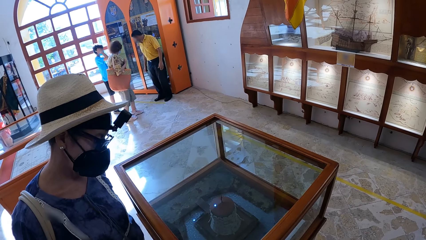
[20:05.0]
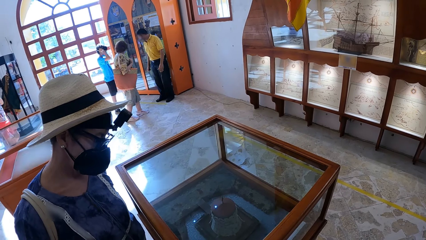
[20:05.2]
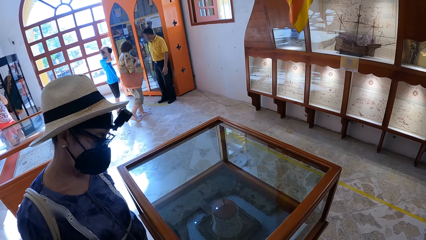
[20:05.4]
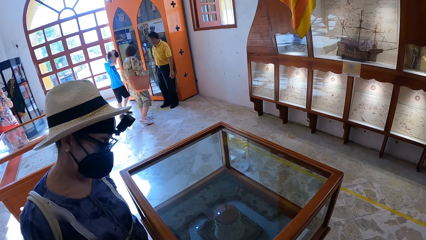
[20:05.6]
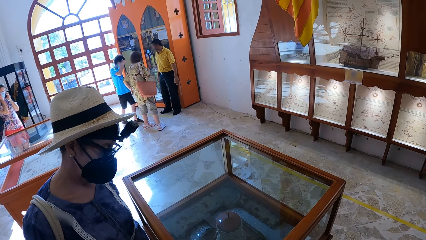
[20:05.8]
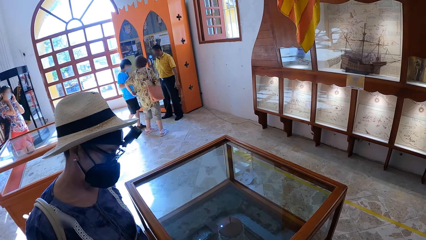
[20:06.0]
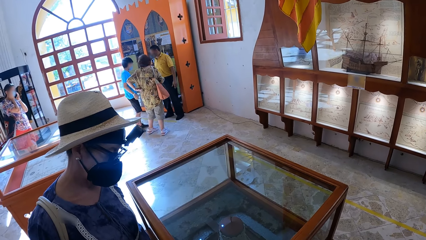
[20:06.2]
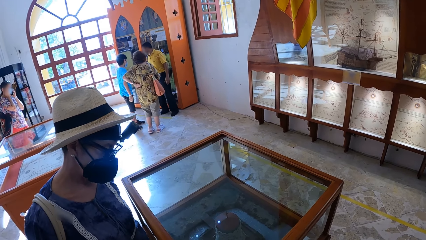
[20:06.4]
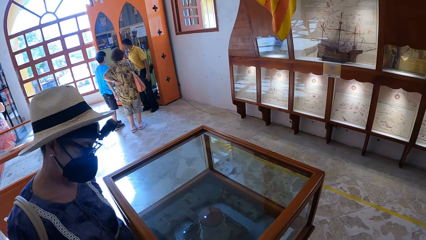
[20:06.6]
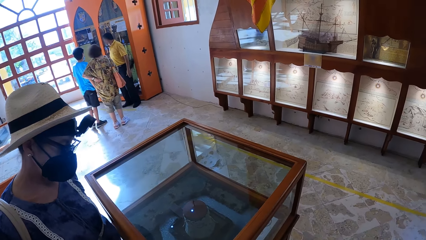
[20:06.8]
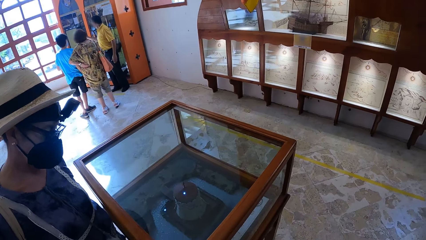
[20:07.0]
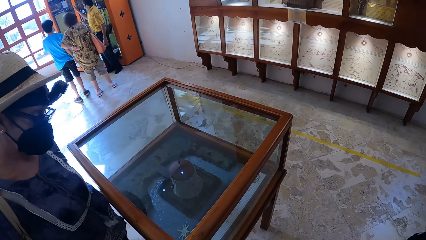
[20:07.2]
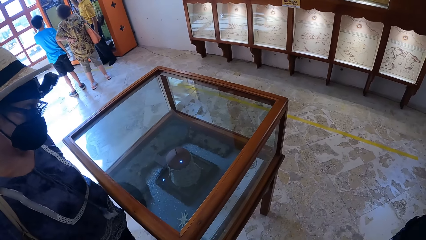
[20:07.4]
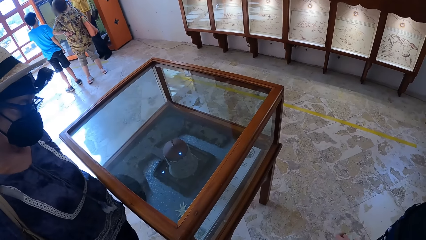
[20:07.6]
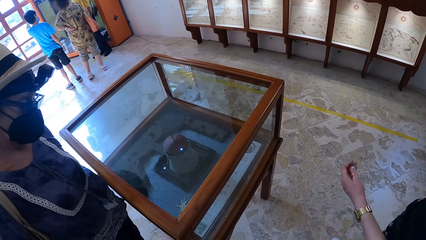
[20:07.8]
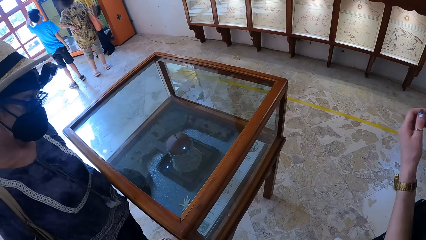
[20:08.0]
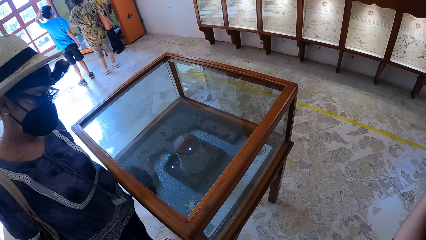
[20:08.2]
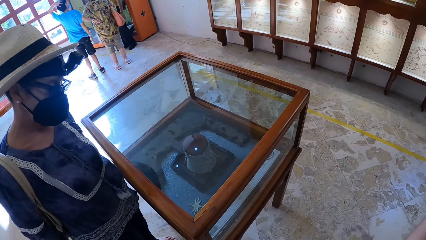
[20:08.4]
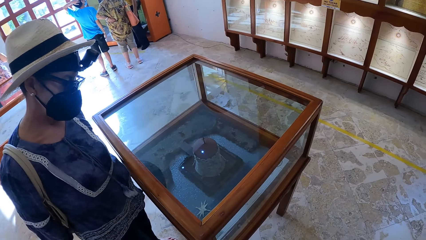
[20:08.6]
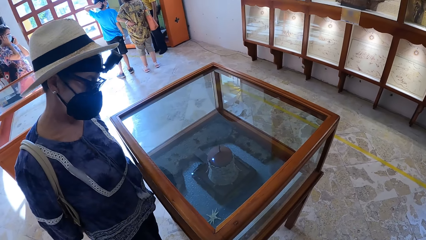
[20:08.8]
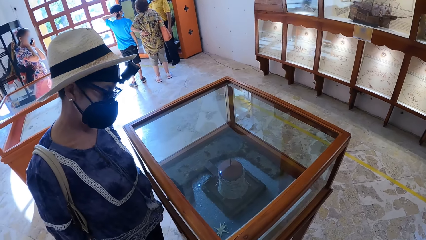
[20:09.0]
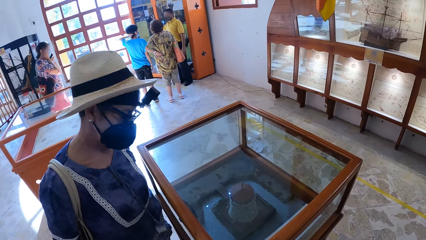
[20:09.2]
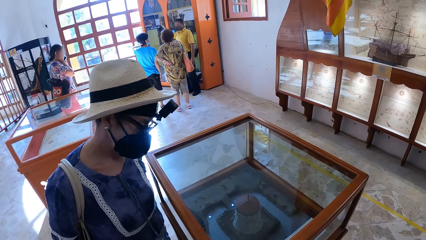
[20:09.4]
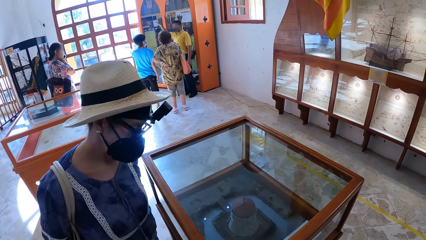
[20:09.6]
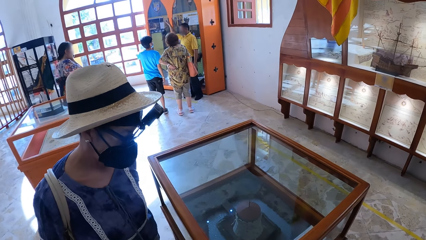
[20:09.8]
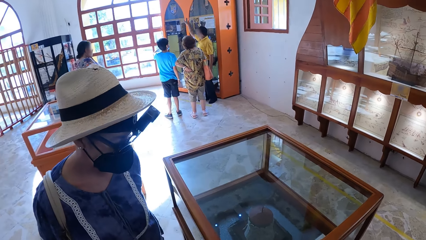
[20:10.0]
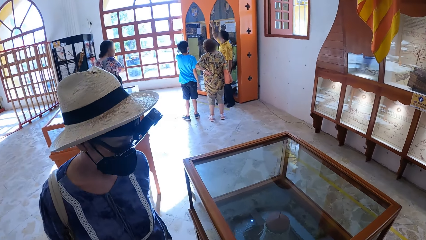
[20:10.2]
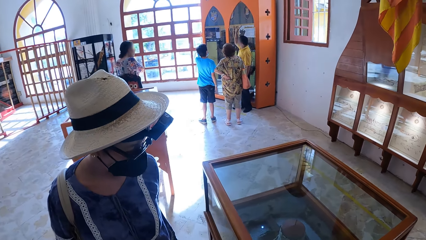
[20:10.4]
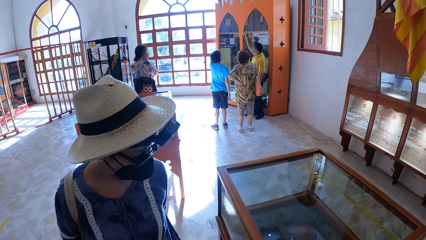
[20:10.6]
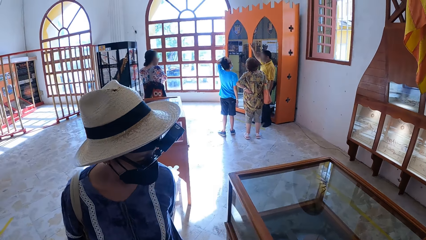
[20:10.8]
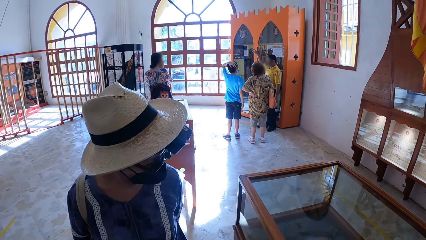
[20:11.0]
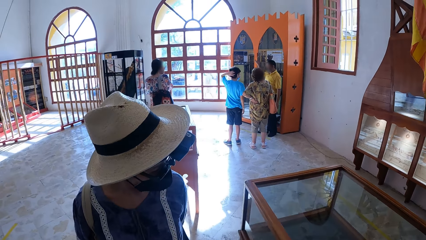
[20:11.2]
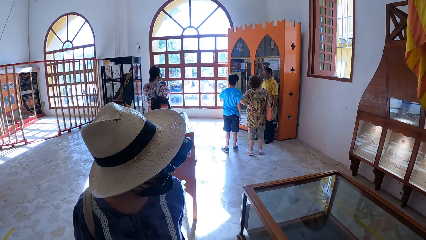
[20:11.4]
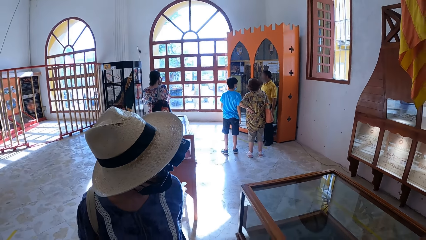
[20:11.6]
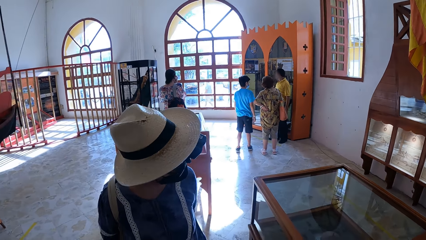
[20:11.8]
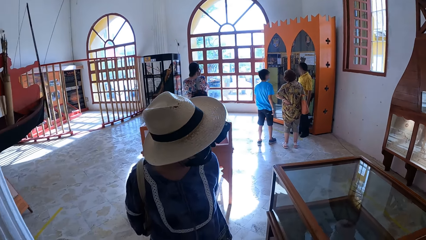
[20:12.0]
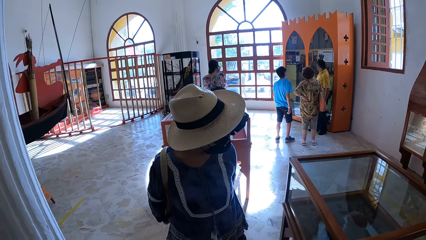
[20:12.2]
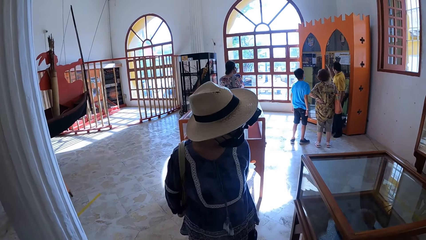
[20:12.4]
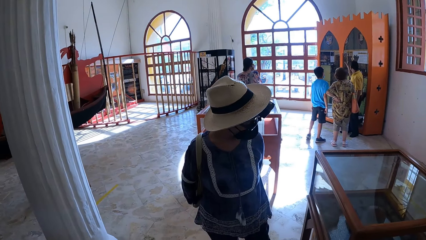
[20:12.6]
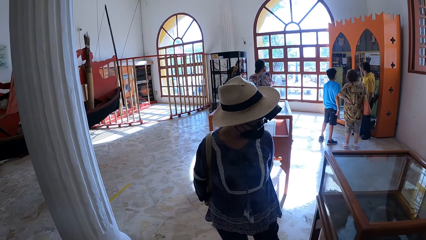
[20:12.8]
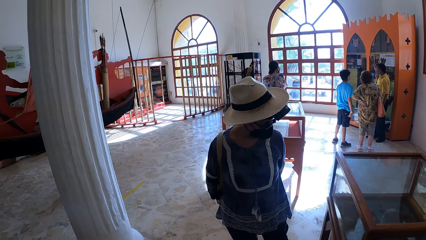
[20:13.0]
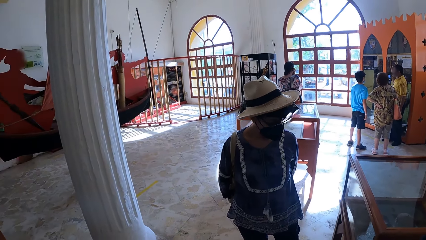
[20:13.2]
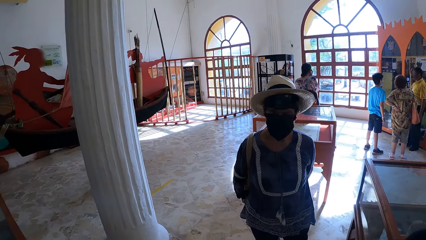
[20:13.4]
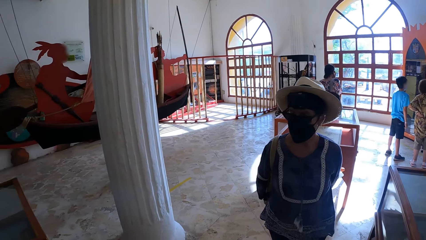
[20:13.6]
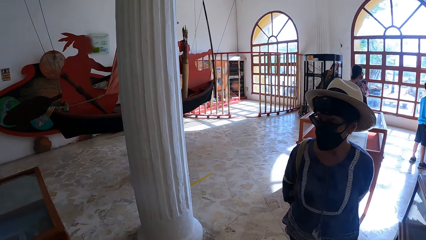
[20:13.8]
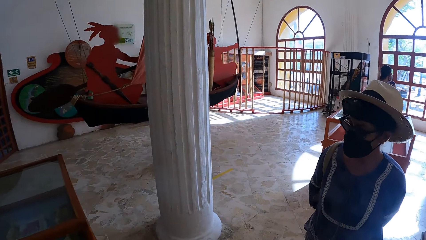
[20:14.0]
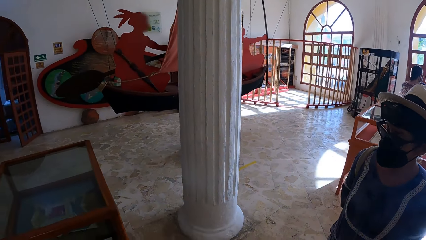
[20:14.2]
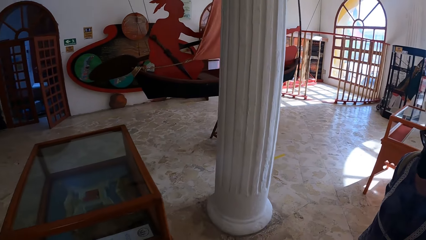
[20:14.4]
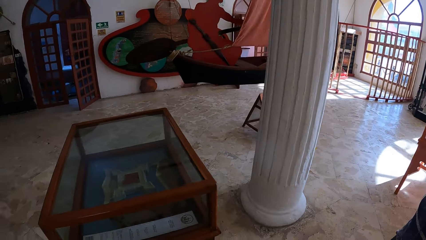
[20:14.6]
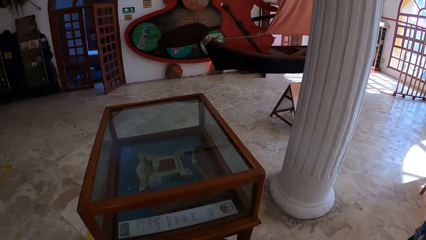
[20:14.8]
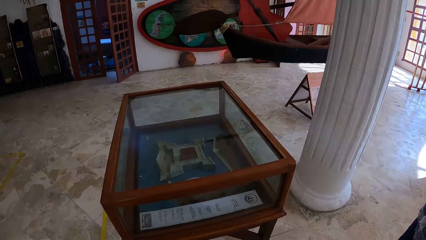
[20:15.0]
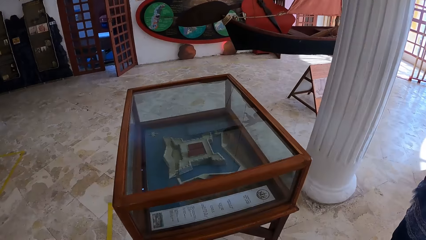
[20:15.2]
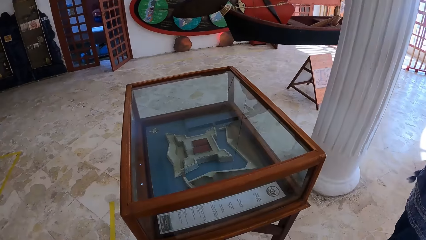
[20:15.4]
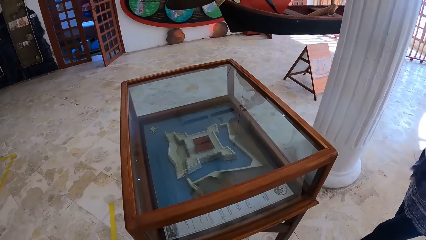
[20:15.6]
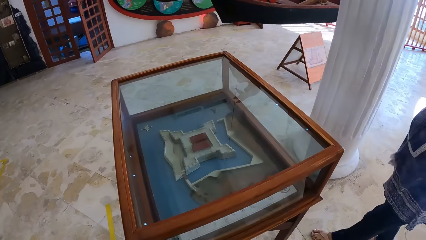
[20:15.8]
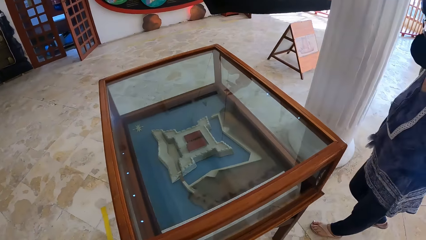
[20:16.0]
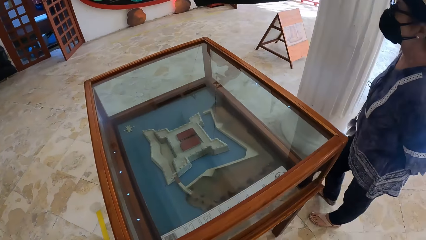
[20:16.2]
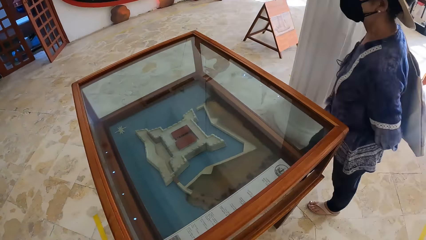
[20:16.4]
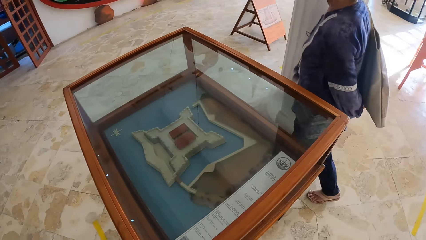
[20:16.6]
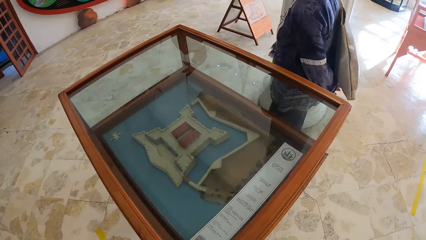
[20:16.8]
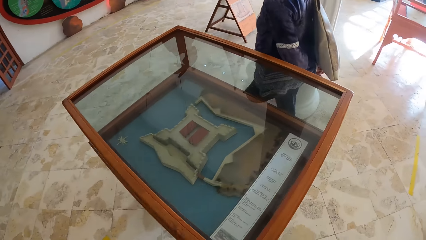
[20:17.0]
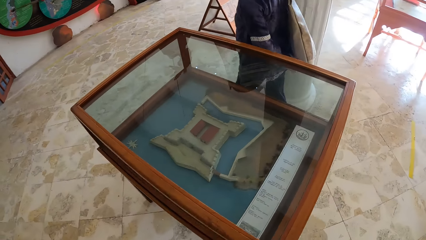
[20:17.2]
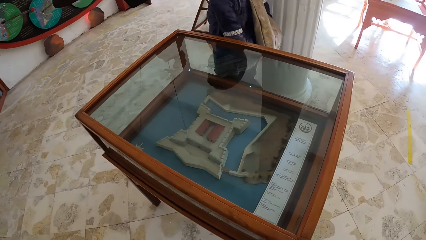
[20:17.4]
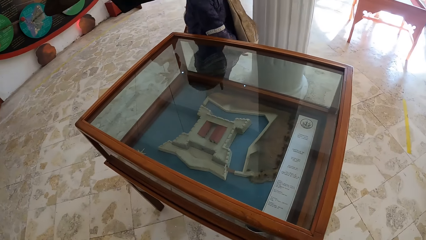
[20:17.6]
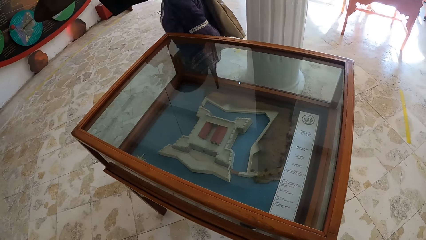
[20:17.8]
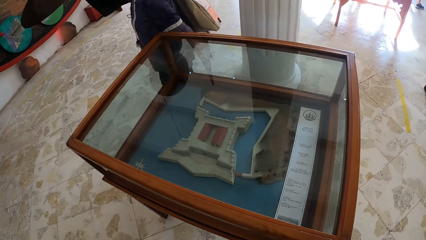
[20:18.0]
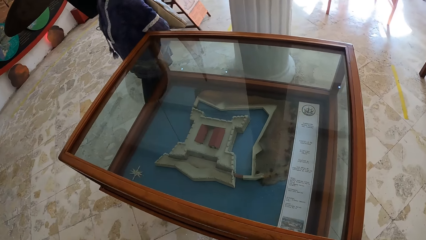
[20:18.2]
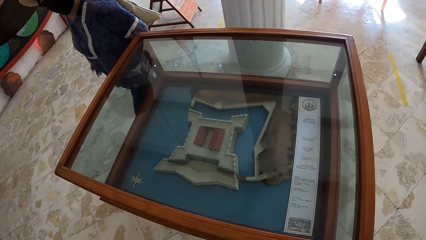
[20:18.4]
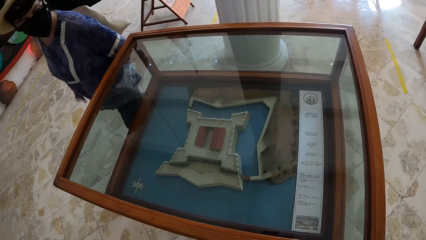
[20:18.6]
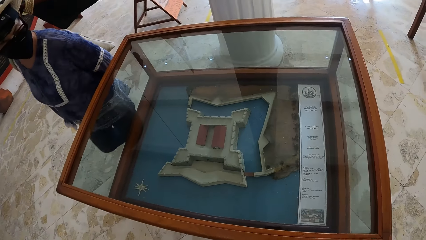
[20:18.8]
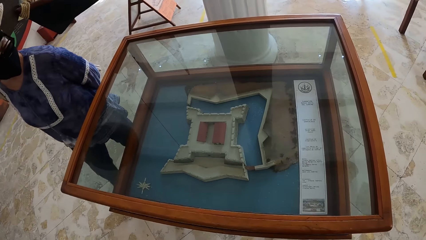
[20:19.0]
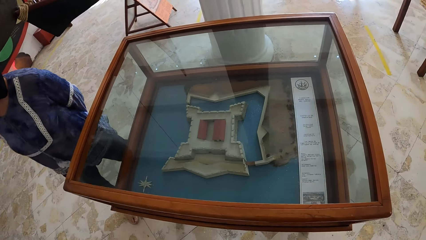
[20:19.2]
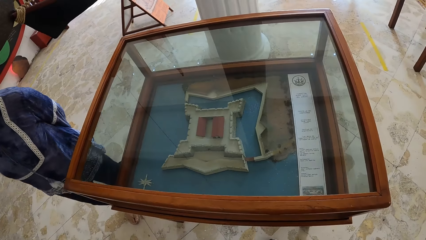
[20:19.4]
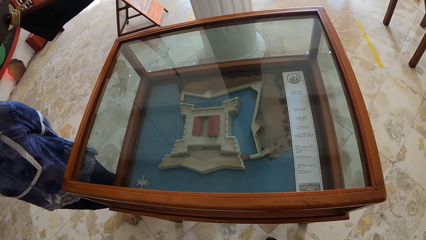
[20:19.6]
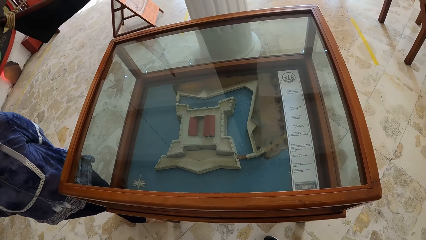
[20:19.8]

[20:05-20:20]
The woman touches her face with her left hand. The camera wearer looks at the artwork in an exhibition glass. Another woman looks at the artwork in the exhibition glass.
